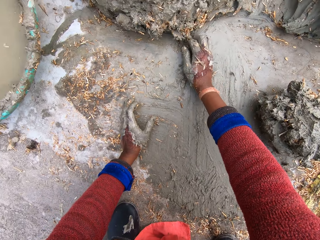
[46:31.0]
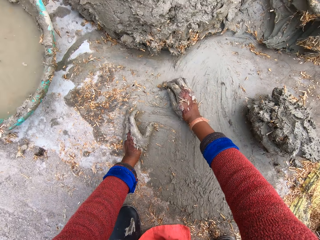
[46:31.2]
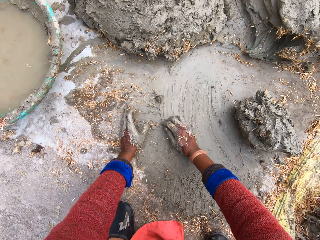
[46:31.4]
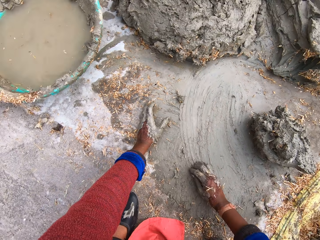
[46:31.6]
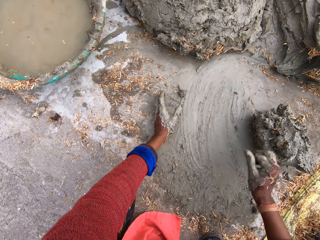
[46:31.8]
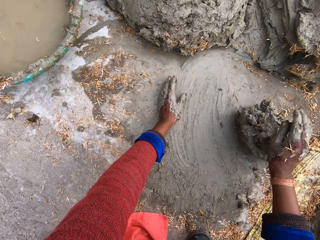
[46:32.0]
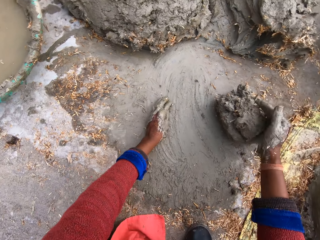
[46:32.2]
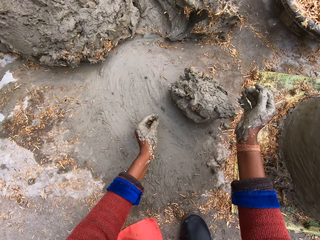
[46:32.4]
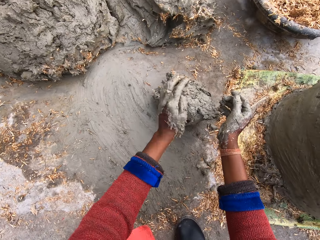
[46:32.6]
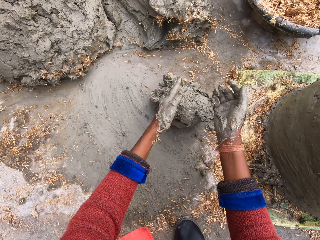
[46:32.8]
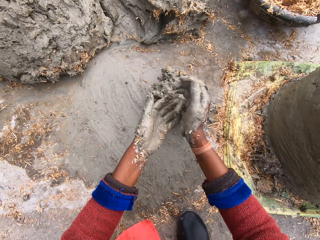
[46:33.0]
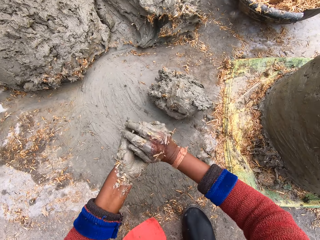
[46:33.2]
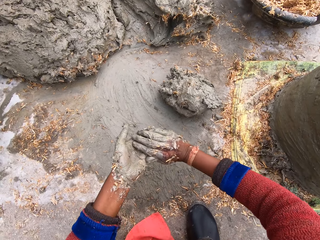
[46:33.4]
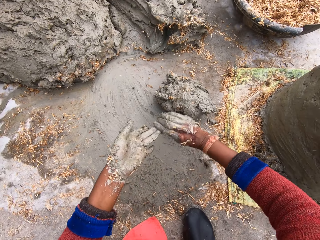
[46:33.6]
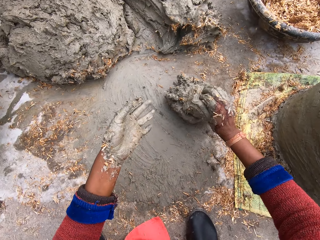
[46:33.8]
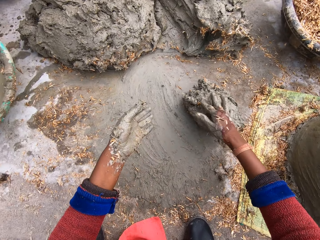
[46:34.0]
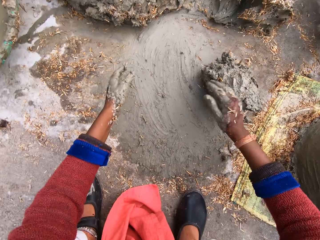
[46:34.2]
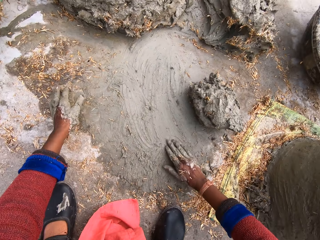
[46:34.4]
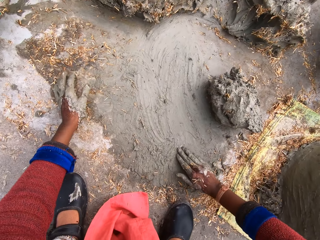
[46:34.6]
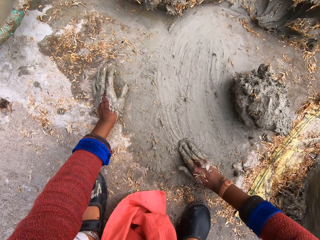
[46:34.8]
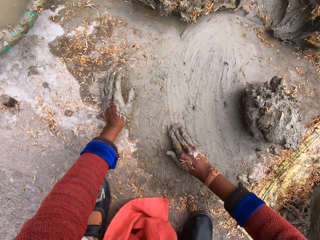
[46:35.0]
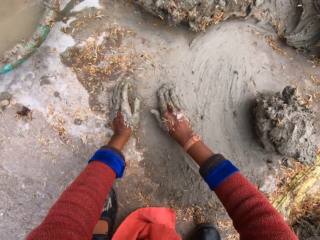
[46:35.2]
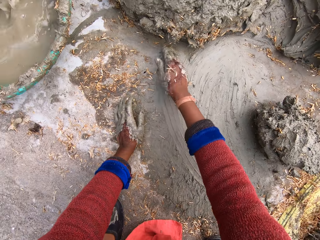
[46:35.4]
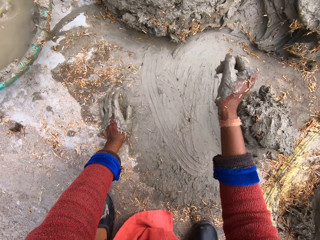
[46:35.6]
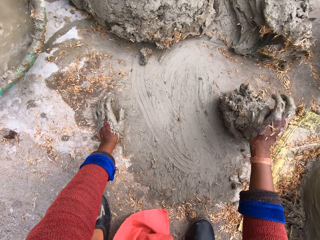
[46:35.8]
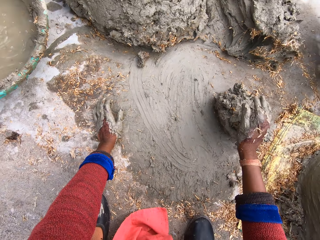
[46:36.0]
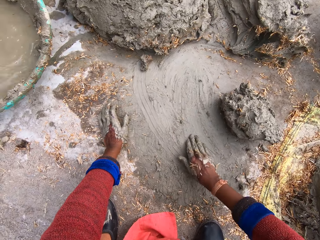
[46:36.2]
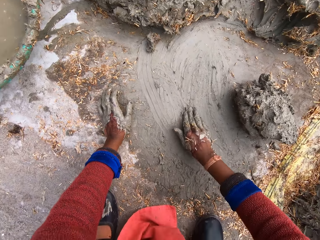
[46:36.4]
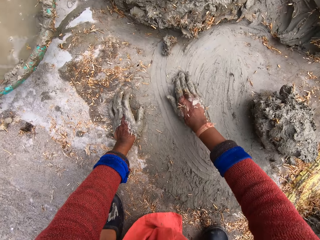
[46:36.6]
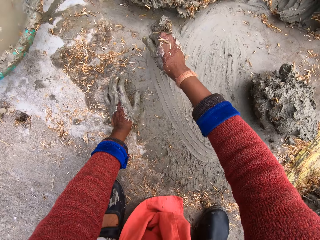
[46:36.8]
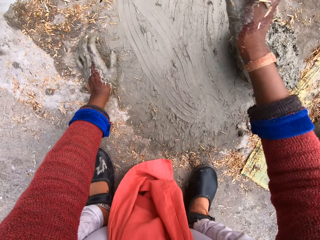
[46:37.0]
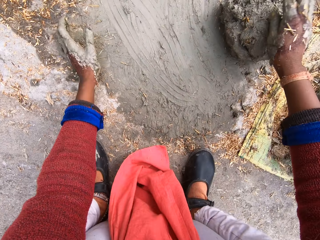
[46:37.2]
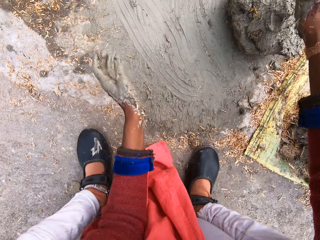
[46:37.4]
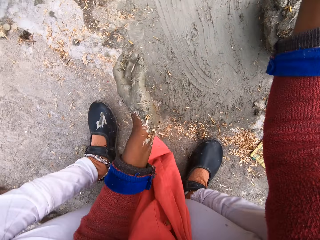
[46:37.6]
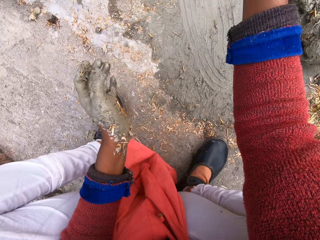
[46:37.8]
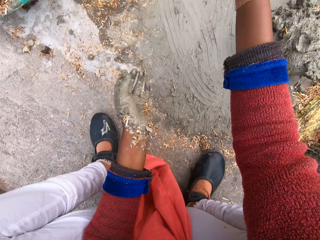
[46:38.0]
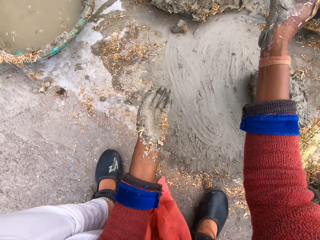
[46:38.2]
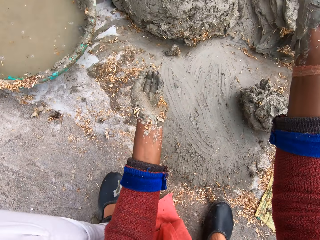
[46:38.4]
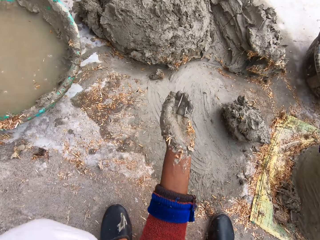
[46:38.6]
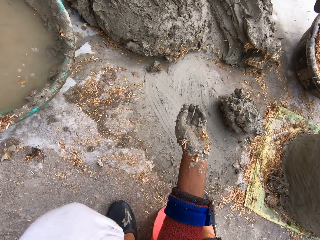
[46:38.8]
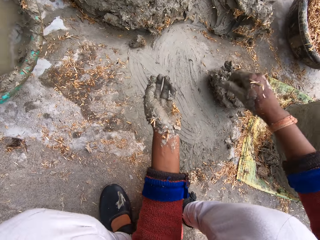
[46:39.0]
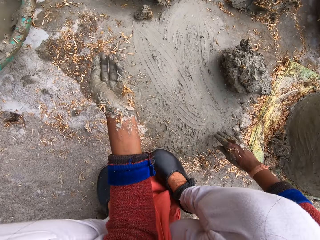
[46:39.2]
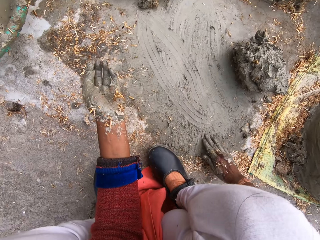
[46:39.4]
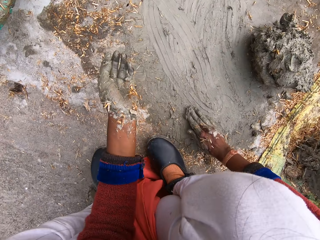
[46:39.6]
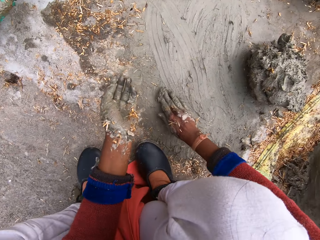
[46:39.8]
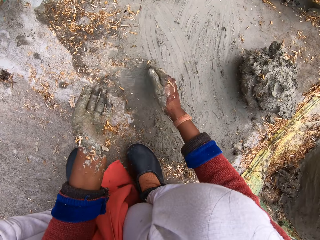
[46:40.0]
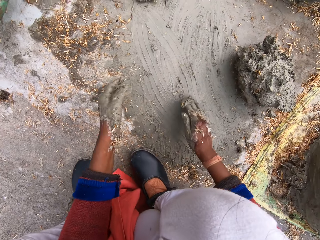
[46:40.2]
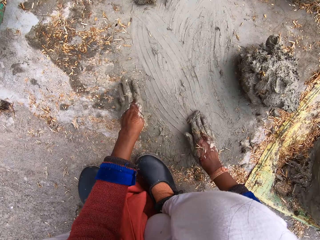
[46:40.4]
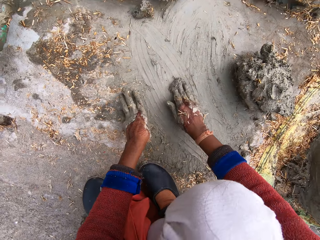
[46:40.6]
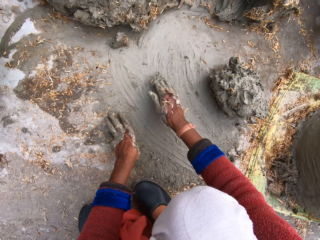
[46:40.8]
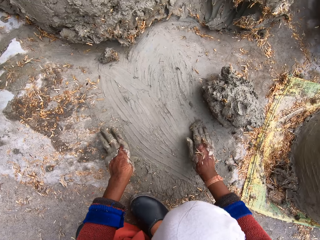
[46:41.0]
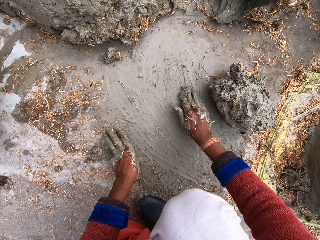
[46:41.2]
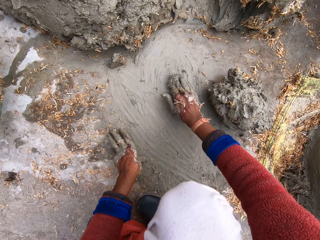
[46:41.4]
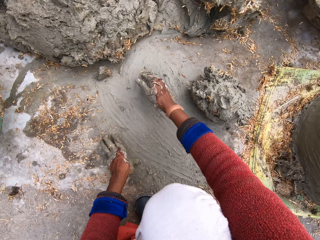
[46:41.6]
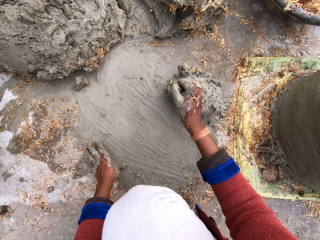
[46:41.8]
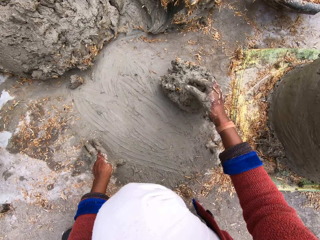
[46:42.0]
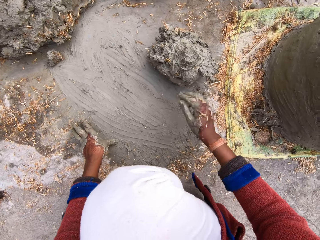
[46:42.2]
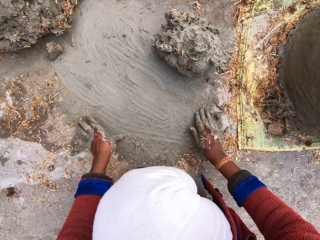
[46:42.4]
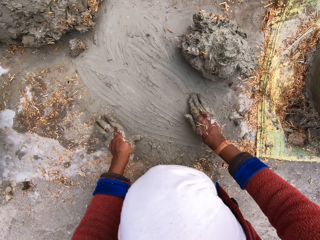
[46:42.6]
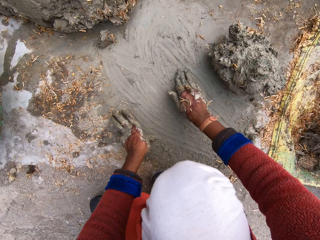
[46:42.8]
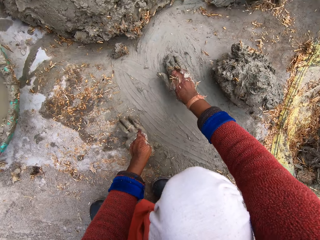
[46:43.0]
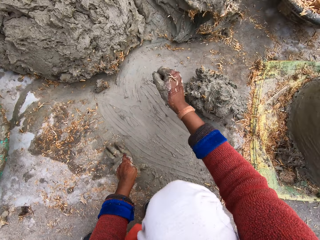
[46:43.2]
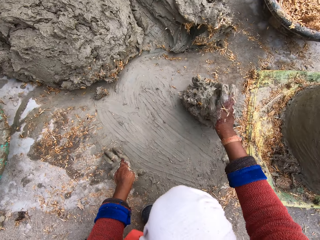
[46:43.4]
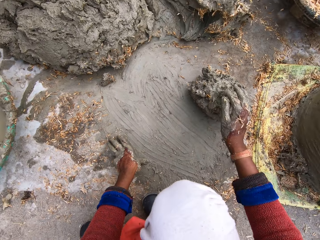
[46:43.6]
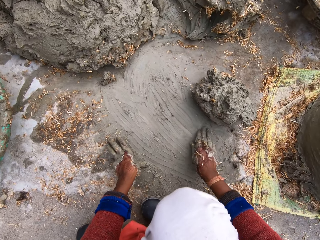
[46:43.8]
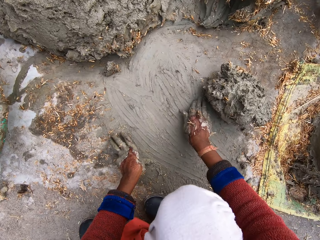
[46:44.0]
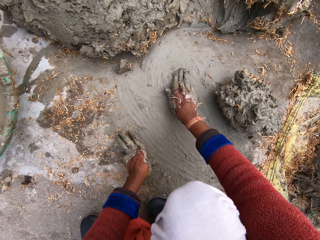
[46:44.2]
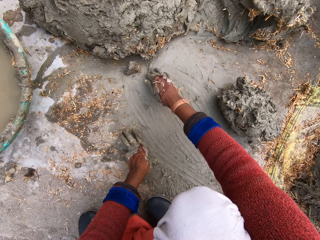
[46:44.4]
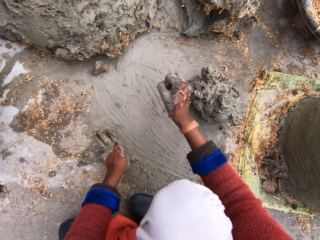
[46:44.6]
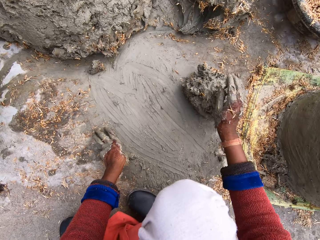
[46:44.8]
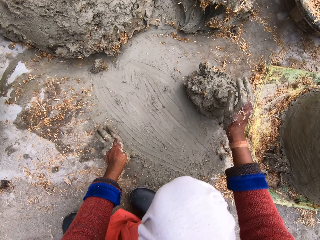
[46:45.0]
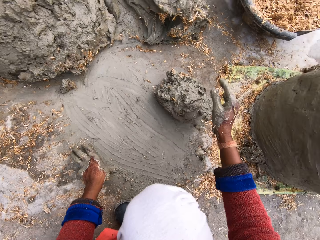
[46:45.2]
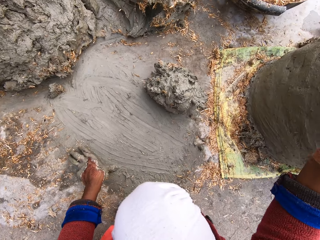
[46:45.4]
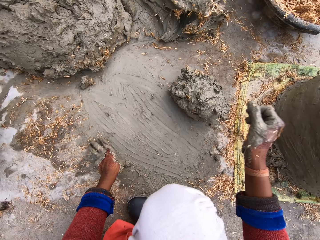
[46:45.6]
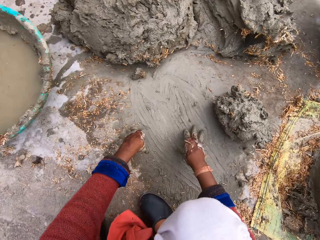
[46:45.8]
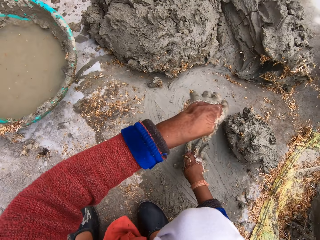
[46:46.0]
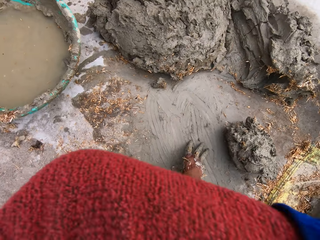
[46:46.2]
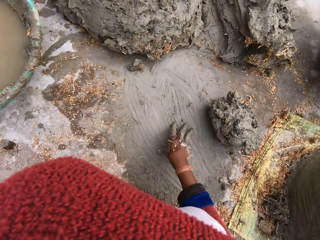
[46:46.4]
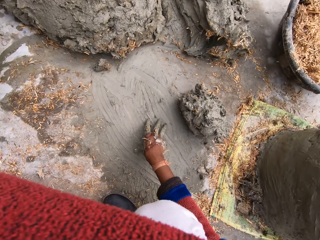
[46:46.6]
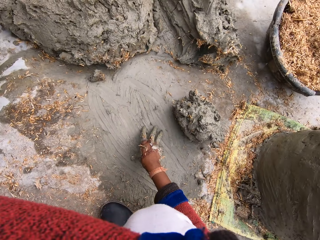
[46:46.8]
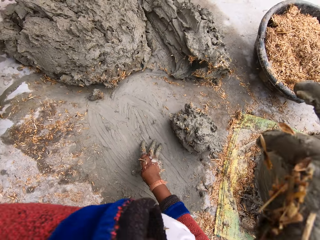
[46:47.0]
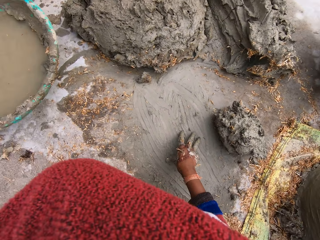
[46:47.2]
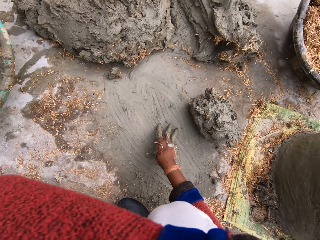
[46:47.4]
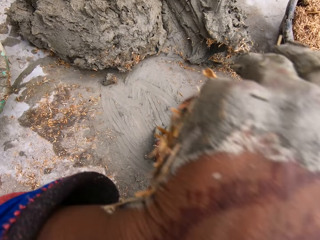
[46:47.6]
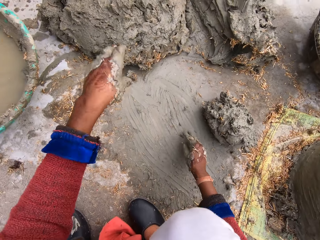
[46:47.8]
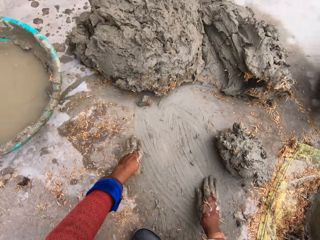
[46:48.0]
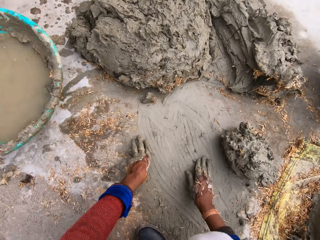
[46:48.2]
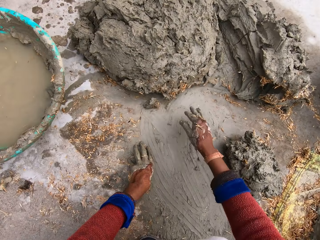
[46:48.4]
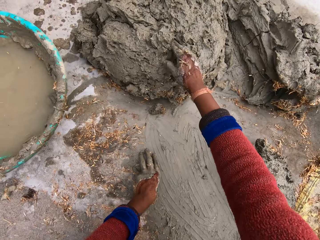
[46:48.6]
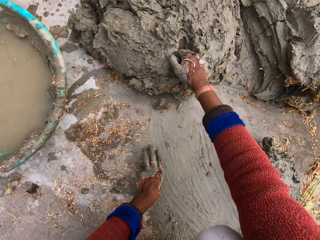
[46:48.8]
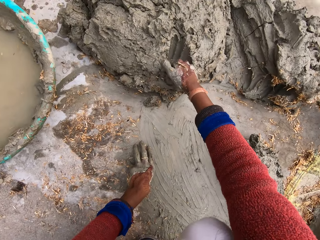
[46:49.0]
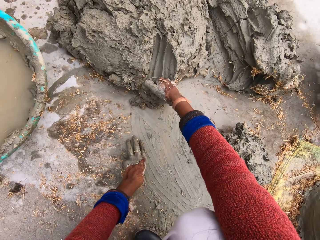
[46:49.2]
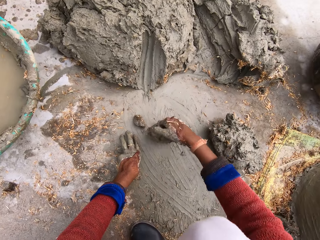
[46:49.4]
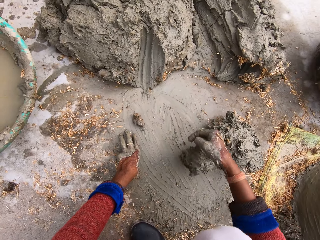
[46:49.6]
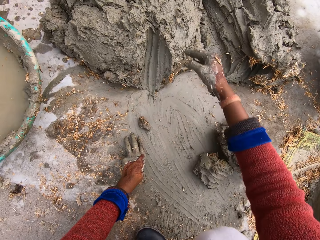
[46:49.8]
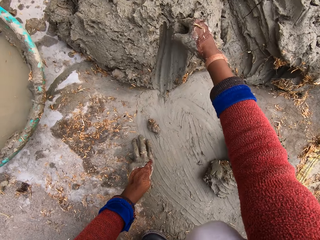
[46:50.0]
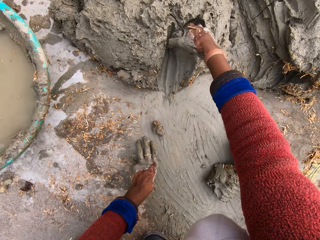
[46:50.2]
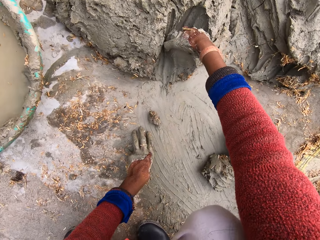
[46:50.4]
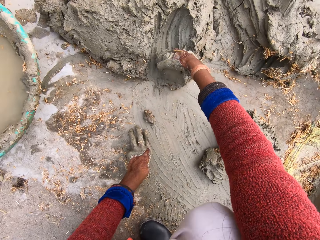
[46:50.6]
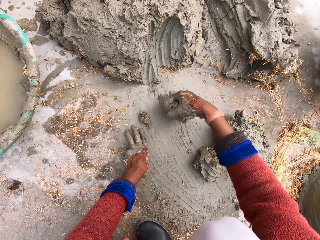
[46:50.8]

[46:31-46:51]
The camera wearer lifts clay. She gathers the clay with the other hand. She drops the clay. She lifts the clay and drops the clay. She removes clay from the other hand. She drops the clay. She gathers the clay. She rests her hand on the ground. She lifts her hand. She drops the clay. She moves her hand away from the clay. She gathers the clay. She lifts her hand. She drops the clay. She lifts the left hand. She lowers the right hand. She gathers the clay. She rests her hand on the ground. She lifts a hand. She drops the clay. She gathers the clay. She lifts a hand. She drops the clay. She gathers the clay. She lifts a hand. She hits the clay. She raises a hand. She lowers the hand. She rests her hand on the ground. She cleans her nose with her left hand. She moves her hand towards the face. She lowers her left hand on the floor. She rests her hand on the ground. She moves her hand along the ground. She lifts a hand. She scoops out clay from a heap on the floor with her right hand towards the clay close to the plant pot. She drops the clay. She moves the left hand. She collects the clay.

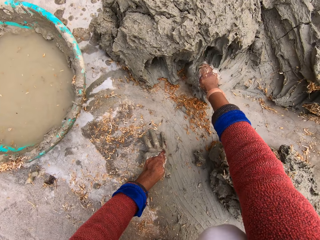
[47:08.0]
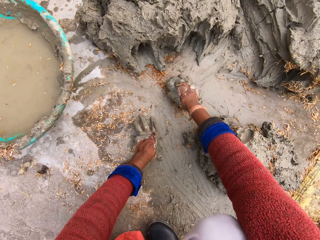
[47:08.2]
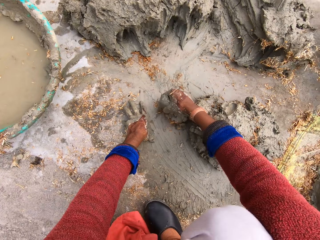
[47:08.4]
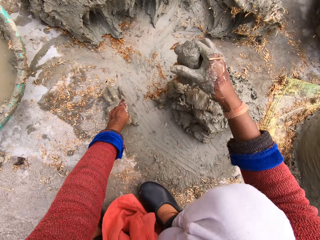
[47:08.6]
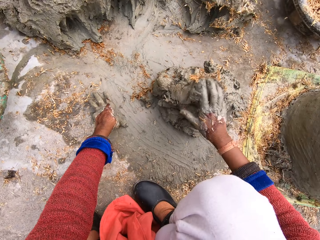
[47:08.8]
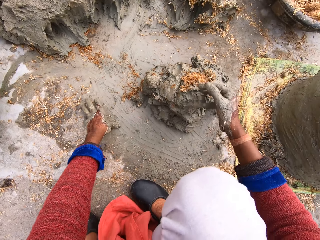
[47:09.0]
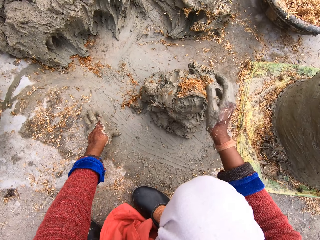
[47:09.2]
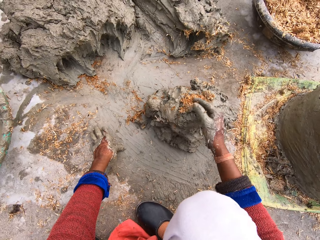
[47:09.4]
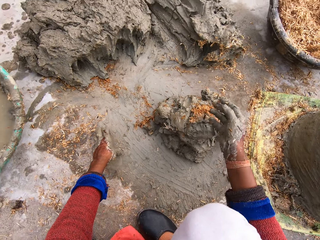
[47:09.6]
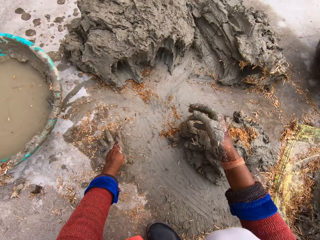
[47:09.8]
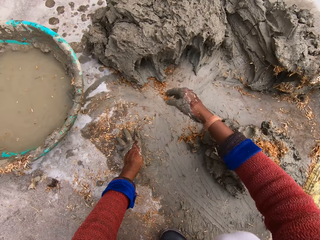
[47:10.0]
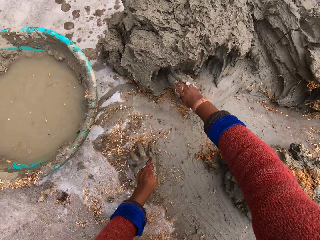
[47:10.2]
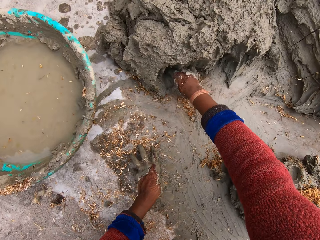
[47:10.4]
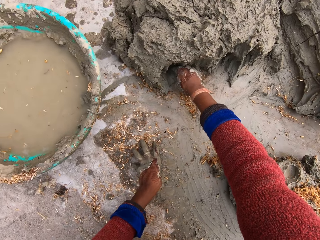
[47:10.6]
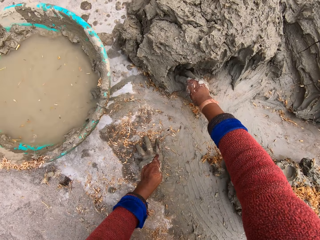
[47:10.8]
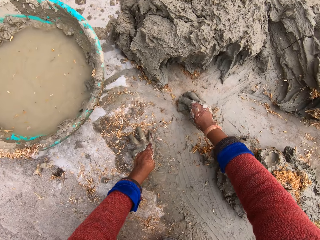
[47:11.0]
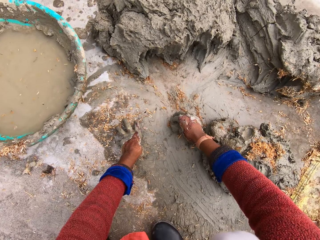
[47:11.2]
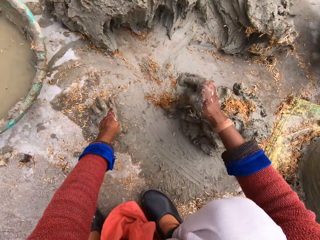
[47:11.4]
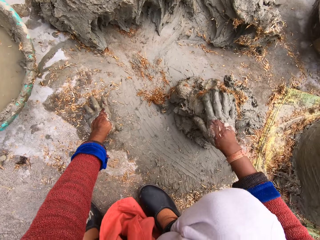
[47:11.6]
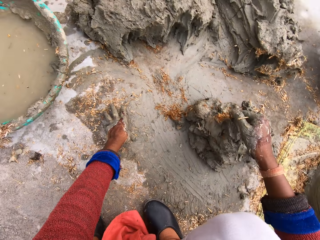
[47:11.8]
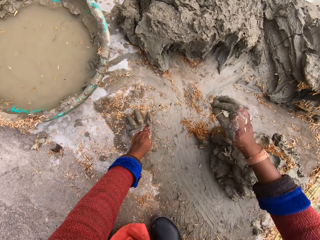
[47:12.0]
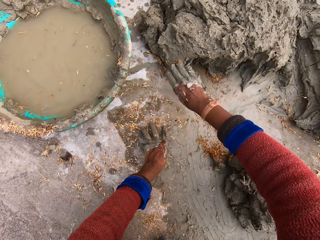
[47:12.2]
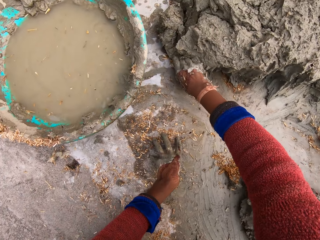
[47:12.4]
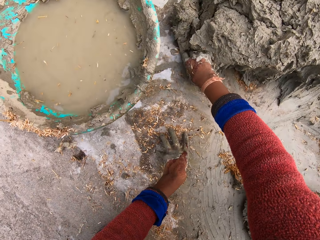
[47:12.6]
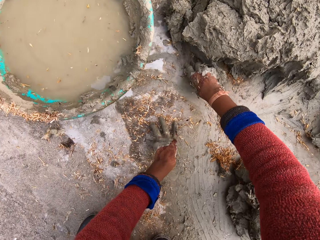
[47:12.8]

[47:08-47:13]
The camera wearer drops clay. She hits the clay. She moves the left hand. She moves the right hand. She collects the clay. She drops the clay. She moves the right hand. She collects the clay.
